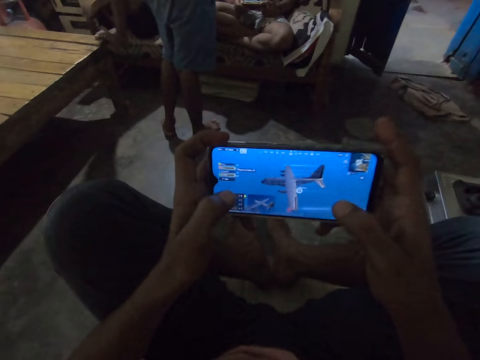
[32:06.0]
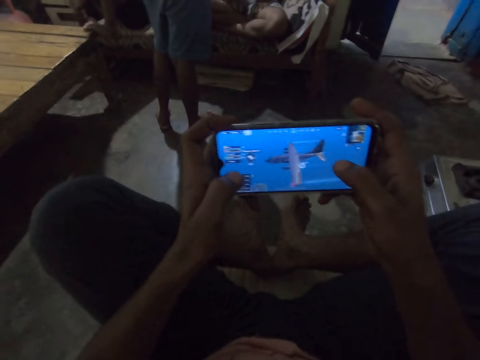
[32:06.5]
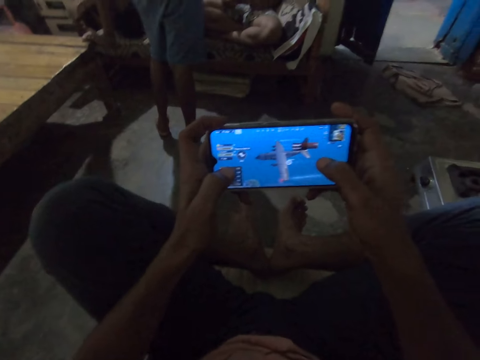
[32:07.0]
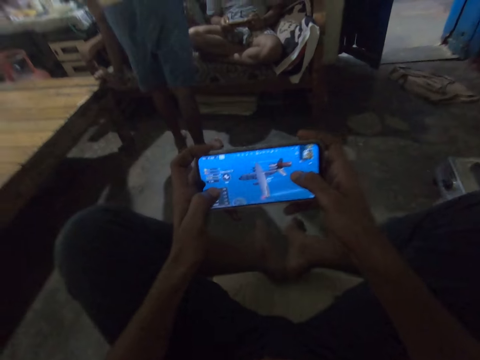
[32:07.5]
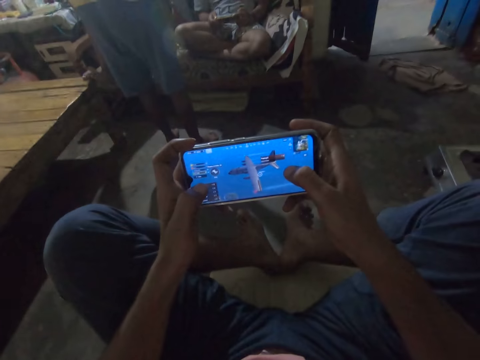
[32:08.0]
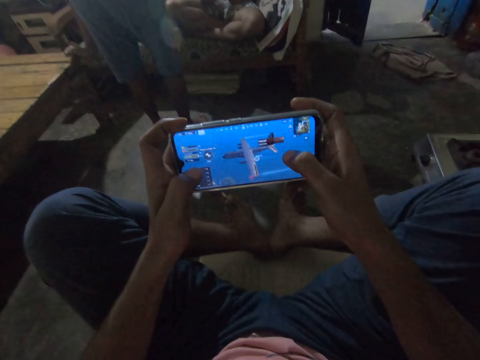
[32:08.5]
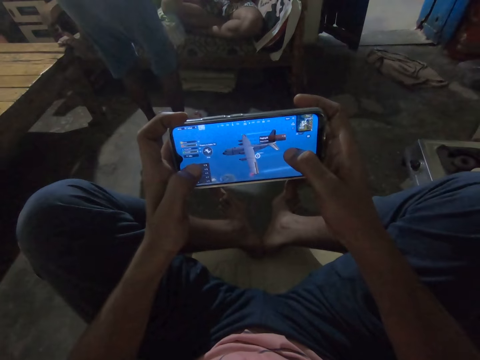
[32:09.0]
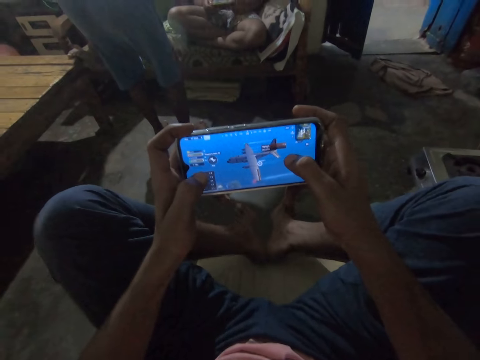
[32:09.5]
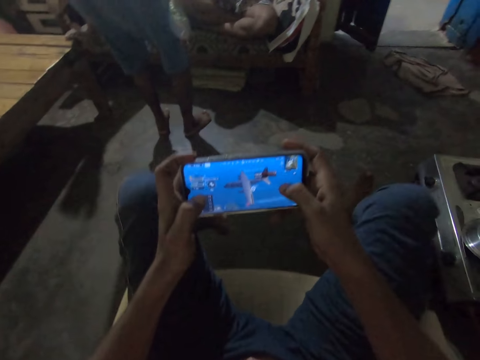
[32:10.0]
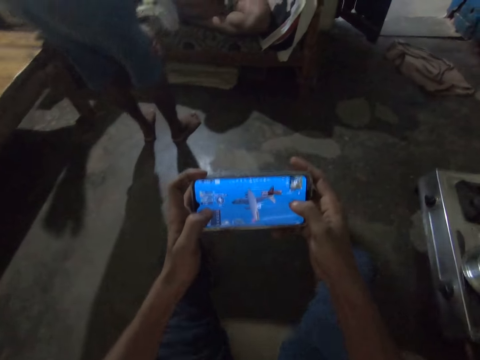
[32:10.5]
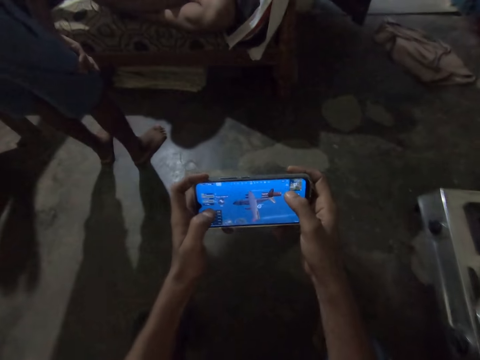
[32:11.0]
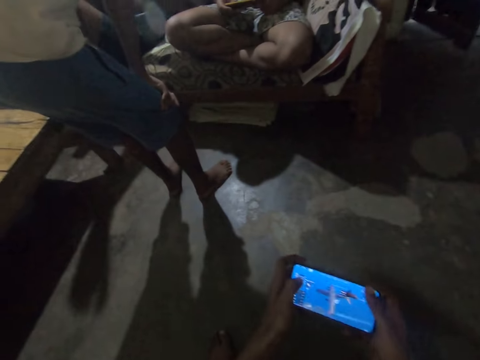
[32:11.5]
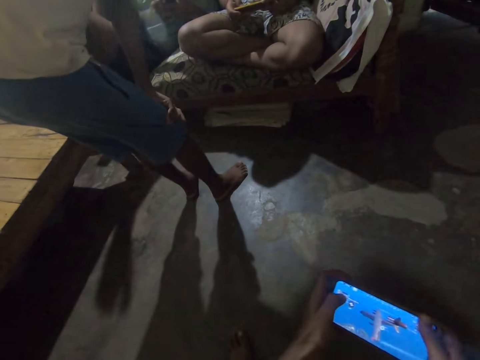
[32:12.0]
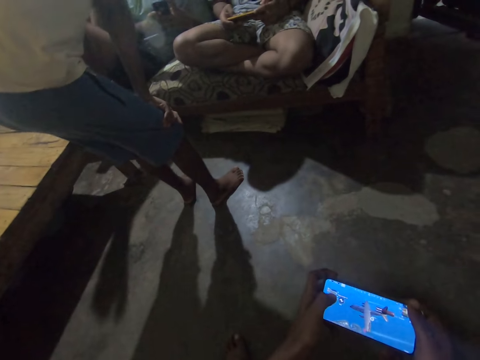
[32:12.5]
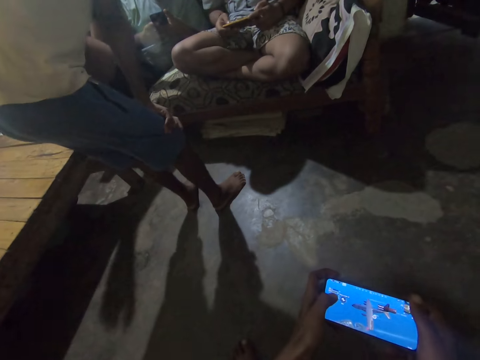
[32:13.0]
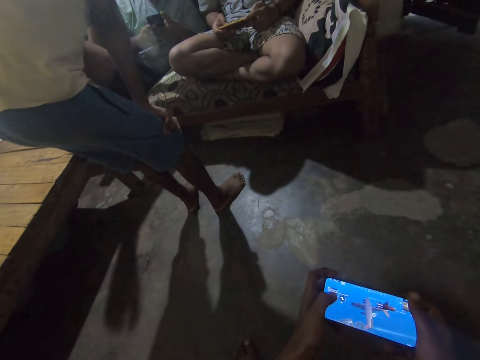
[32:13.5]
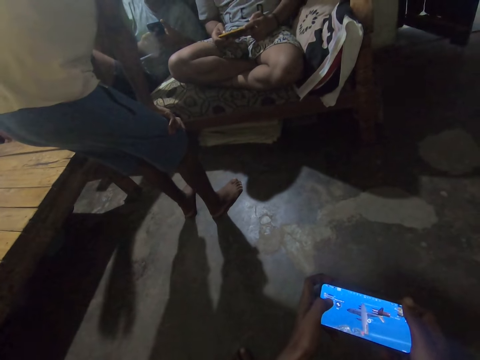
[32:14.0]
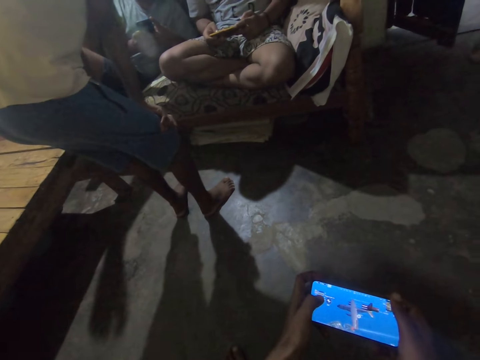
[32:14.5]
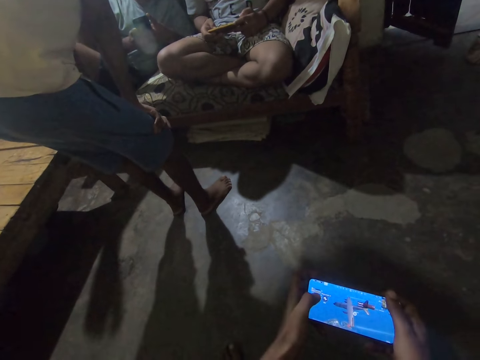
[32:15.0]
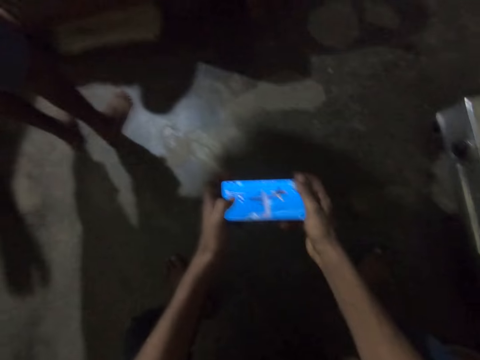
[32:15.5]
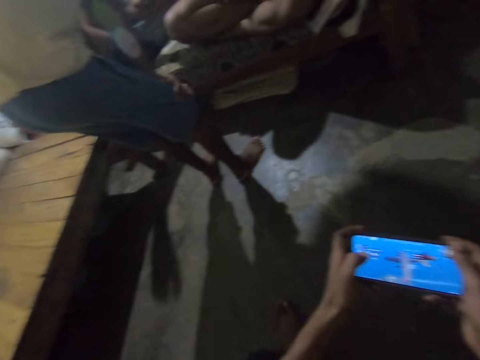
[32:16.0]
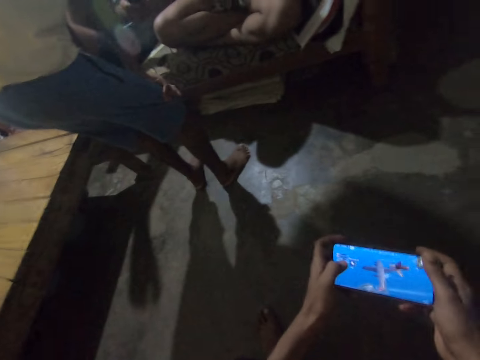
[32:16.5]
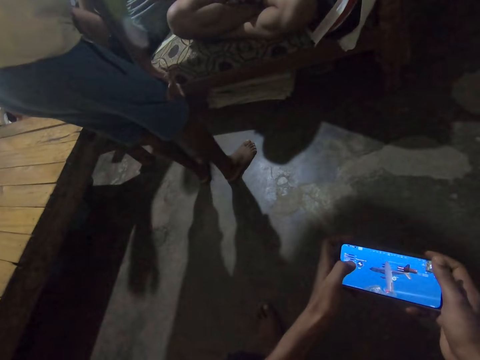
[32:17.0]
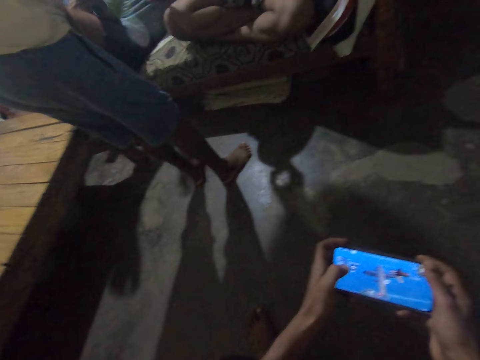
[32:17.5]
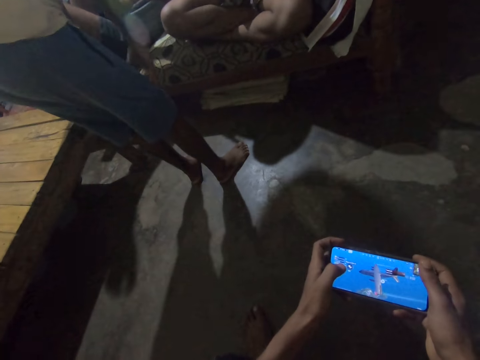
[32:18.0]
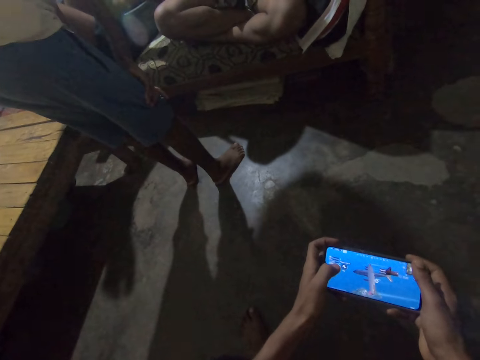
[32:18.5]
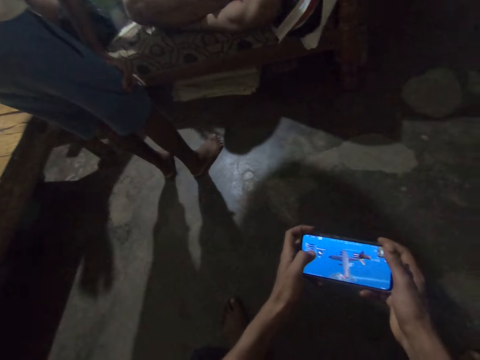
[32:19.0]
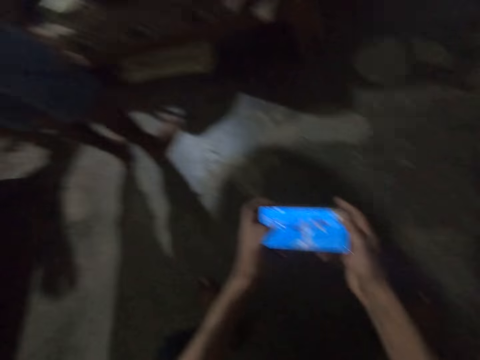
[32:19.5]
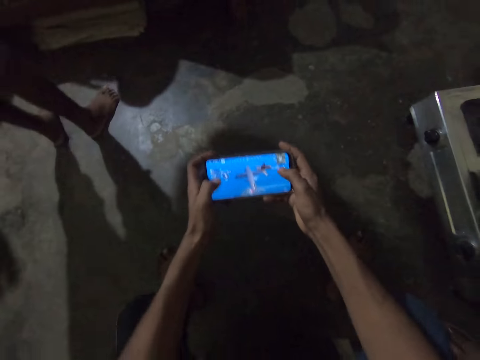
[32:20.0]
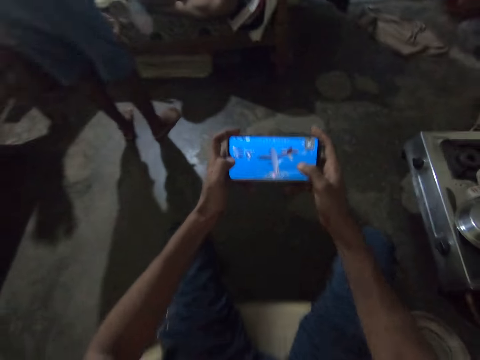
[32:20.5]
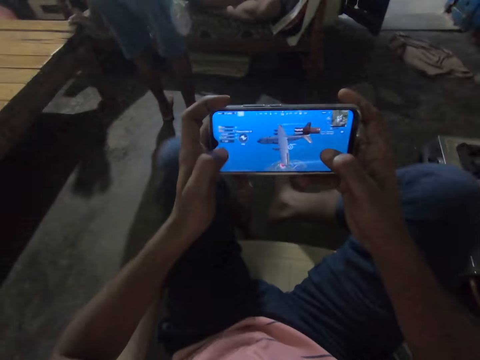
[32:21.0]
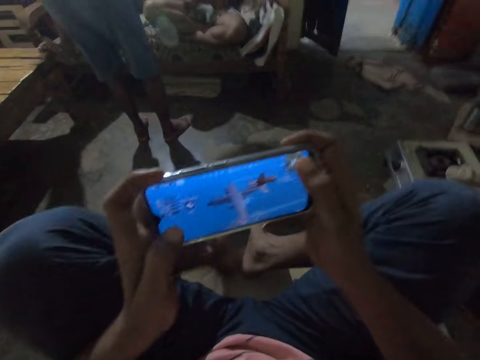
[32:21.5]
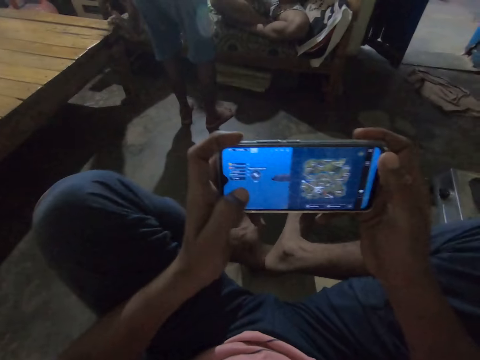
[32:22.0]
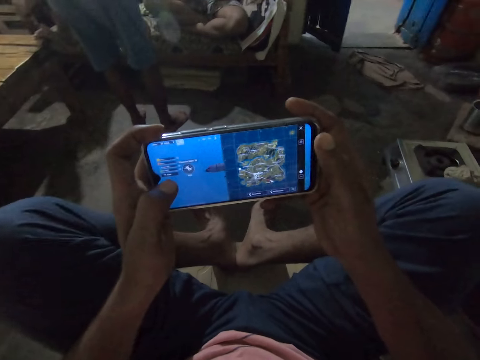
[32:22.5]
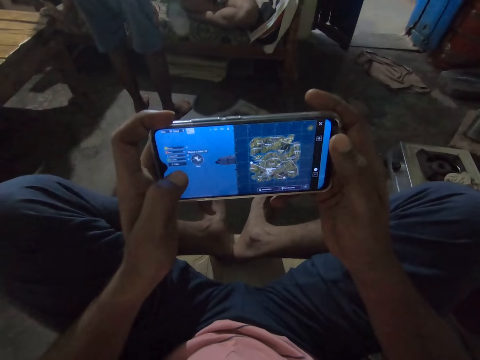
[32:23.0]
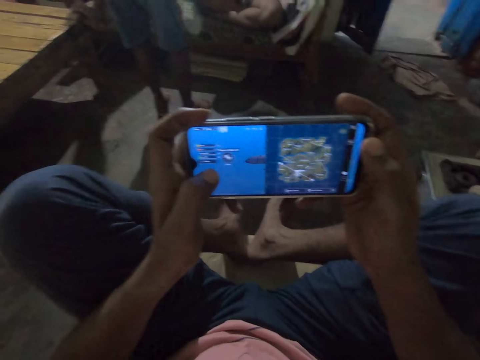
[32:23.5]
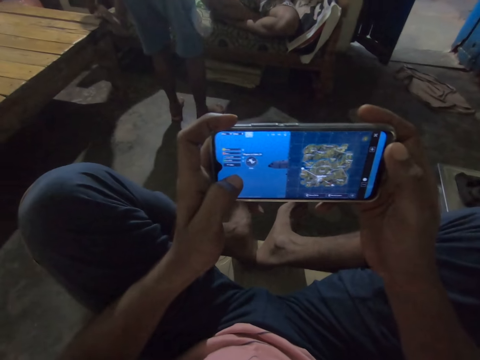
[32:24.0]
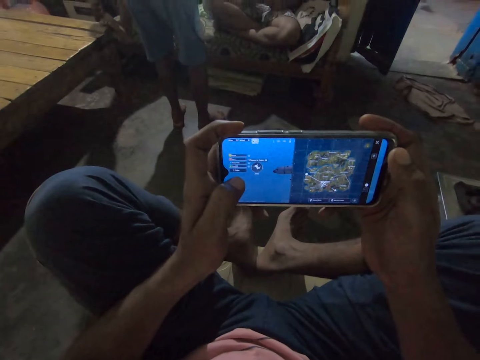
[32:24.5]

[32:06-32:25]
The camera wearer operates the phone with both hands. They place their legs on the floor. They operate the phone with both hands. A male operates the phone. The camera wearer operates the phone with both hands. Another male does a hand movement. The camera wearer operates the phone with both hands. They raise the phone with their hands. They place their legs on the chair. They operate the phone with both hands.

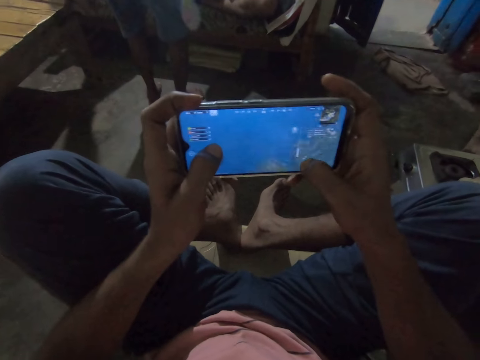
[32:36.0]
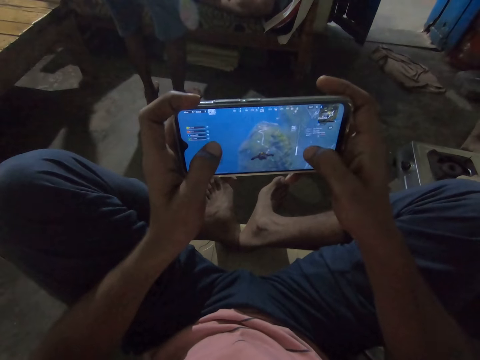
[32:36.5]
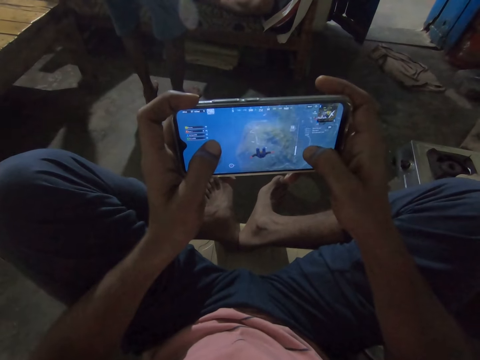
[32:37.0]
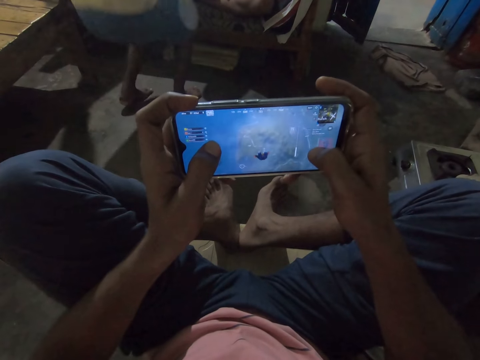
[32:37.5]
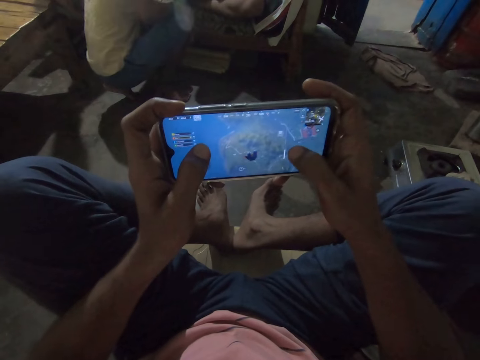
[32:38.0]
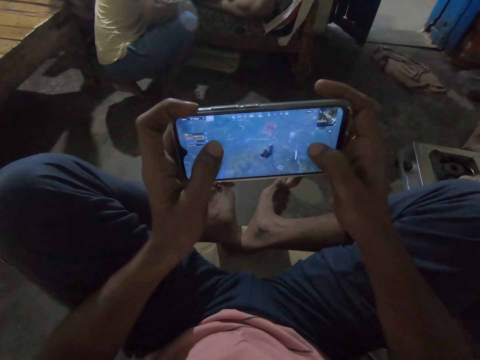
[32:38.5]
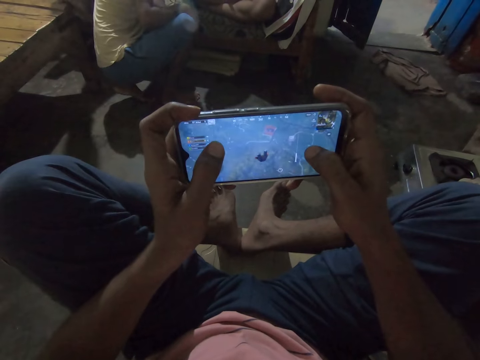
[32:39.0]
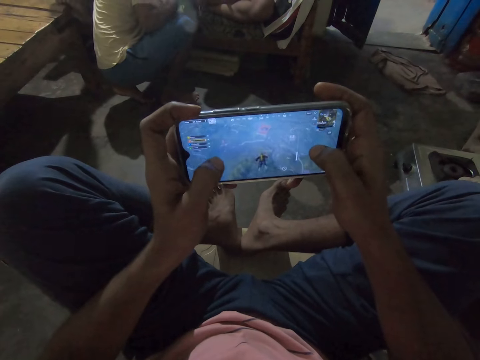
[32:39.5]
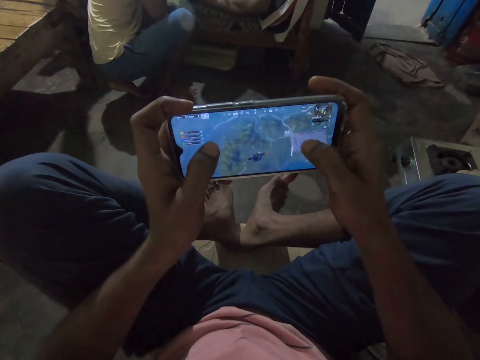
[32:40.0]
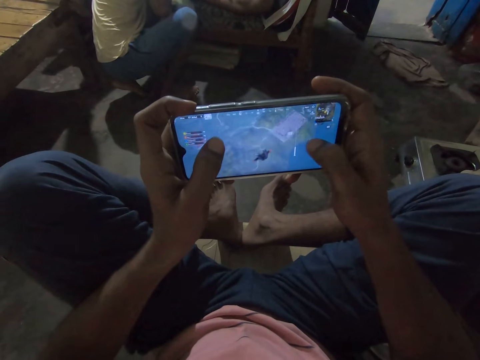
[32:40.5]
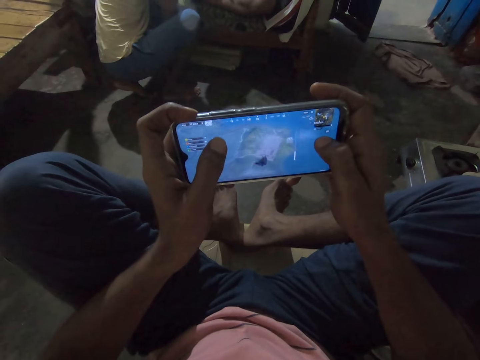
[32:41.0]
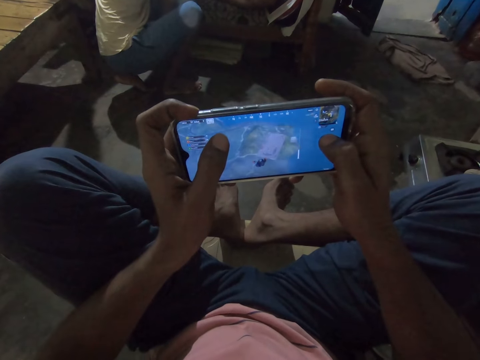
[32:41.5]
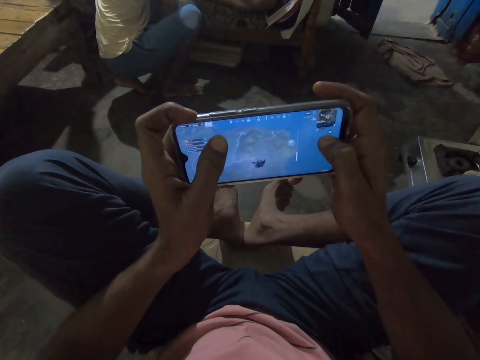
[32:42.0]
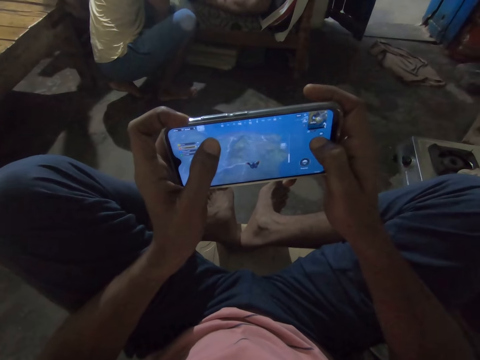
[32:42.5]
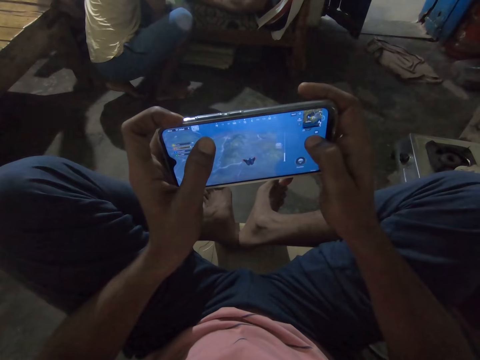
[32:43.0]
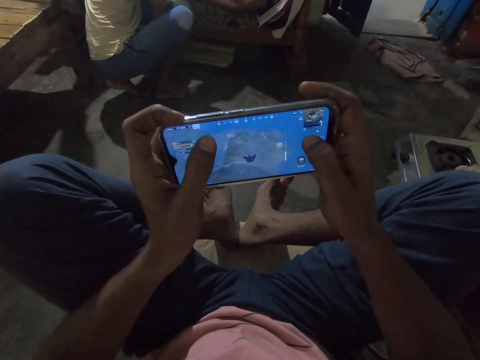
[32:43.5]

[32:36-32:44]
A male squats. The camera wearer operates the phone with both hands.
